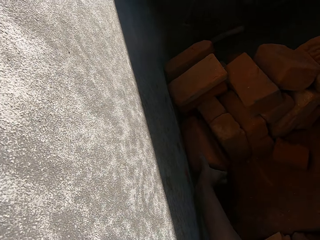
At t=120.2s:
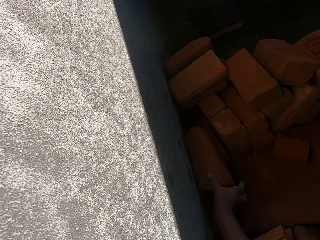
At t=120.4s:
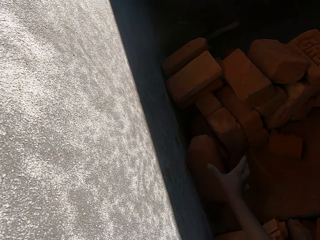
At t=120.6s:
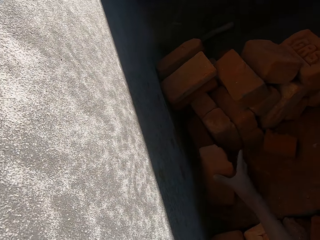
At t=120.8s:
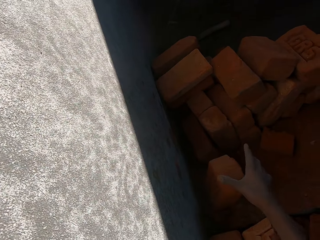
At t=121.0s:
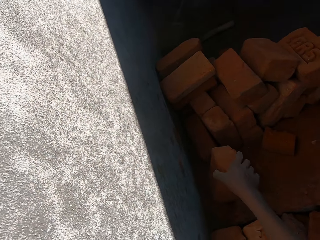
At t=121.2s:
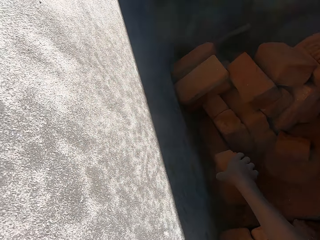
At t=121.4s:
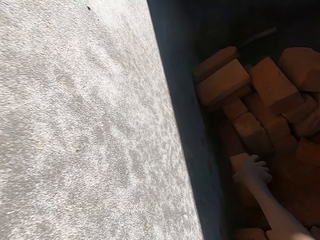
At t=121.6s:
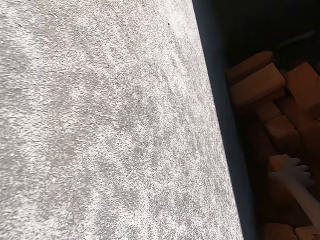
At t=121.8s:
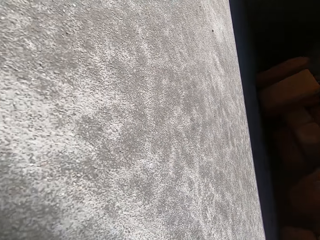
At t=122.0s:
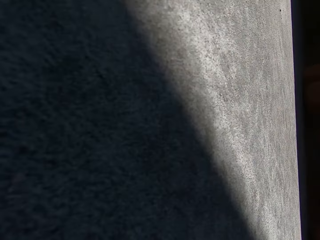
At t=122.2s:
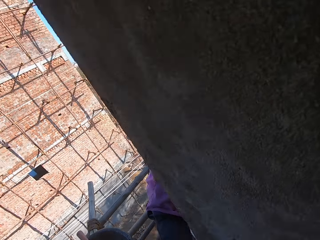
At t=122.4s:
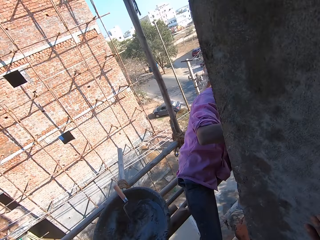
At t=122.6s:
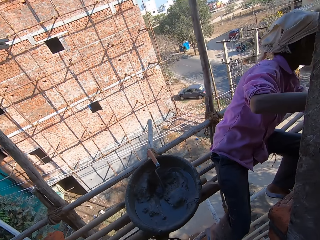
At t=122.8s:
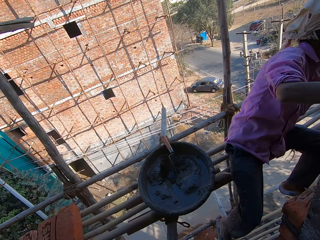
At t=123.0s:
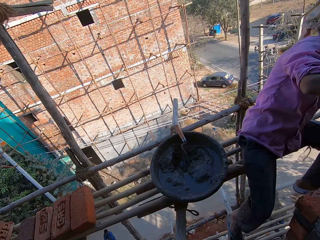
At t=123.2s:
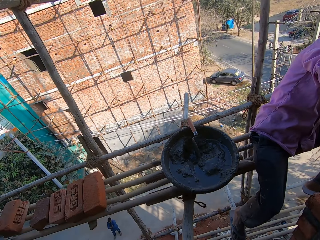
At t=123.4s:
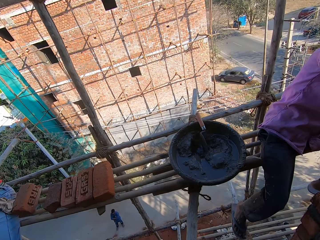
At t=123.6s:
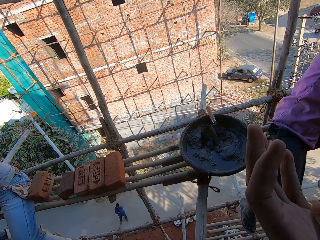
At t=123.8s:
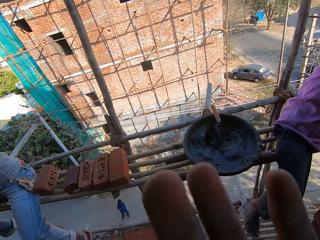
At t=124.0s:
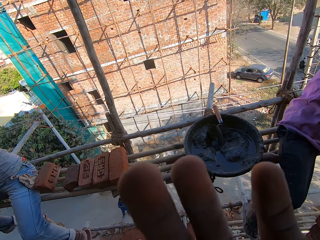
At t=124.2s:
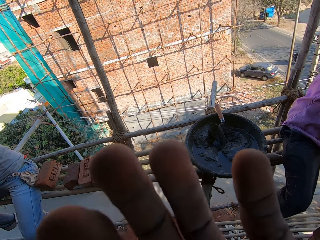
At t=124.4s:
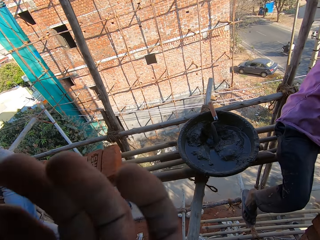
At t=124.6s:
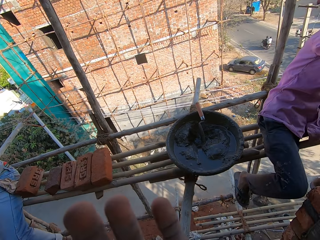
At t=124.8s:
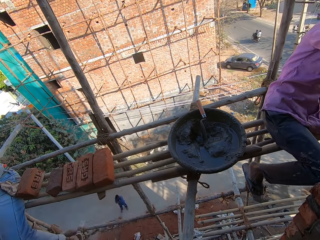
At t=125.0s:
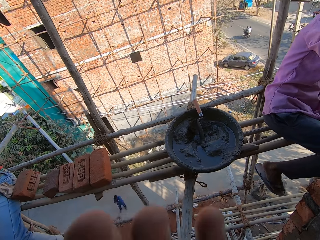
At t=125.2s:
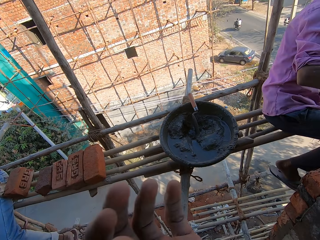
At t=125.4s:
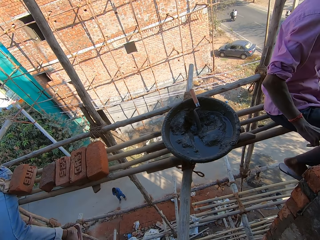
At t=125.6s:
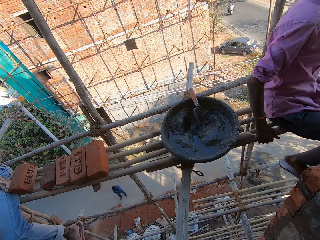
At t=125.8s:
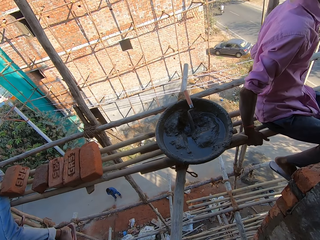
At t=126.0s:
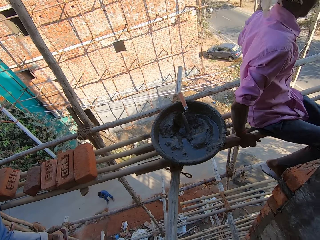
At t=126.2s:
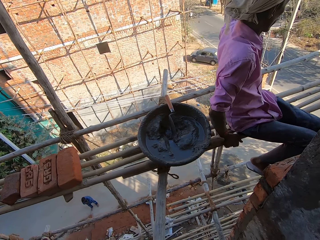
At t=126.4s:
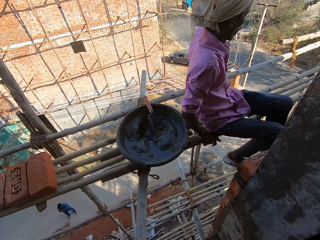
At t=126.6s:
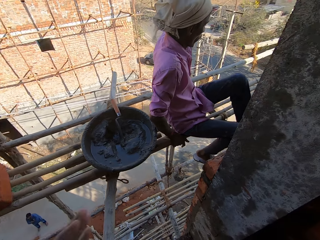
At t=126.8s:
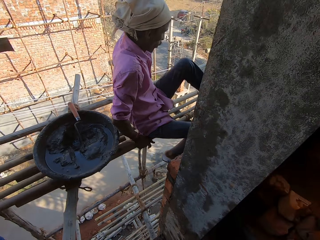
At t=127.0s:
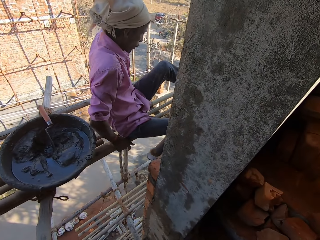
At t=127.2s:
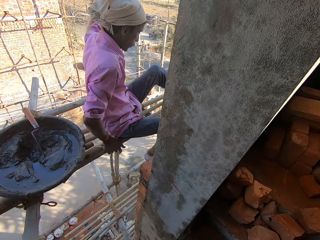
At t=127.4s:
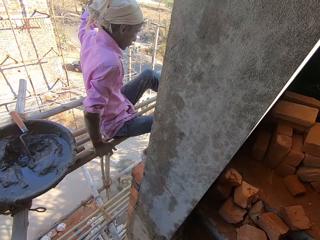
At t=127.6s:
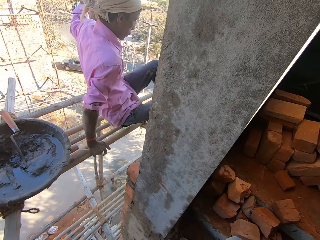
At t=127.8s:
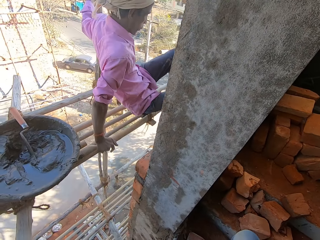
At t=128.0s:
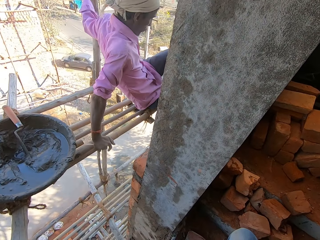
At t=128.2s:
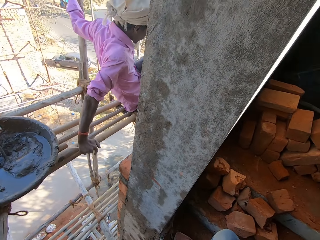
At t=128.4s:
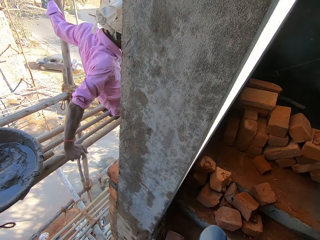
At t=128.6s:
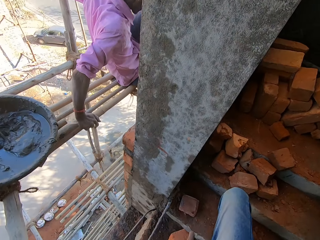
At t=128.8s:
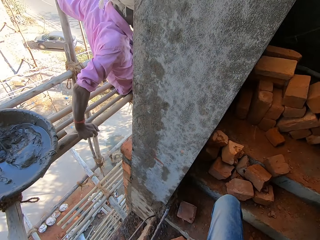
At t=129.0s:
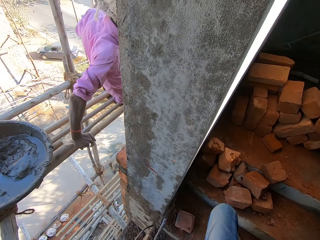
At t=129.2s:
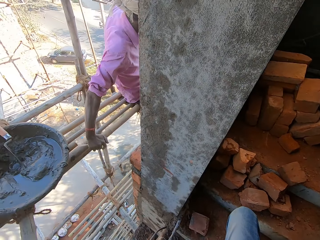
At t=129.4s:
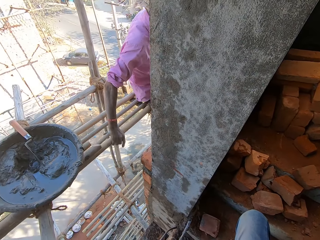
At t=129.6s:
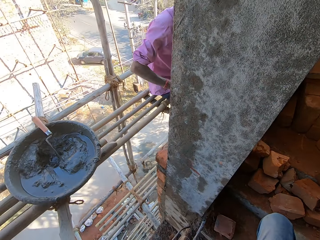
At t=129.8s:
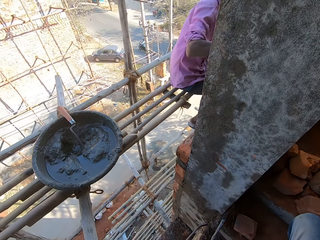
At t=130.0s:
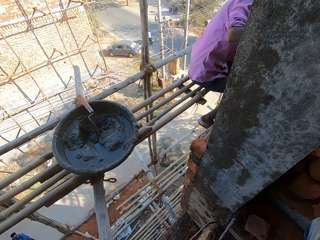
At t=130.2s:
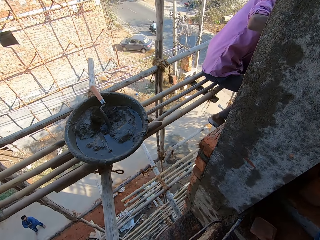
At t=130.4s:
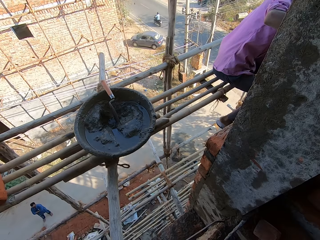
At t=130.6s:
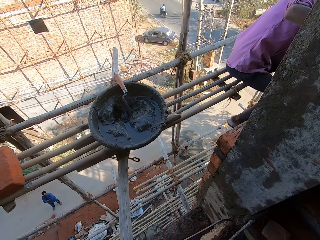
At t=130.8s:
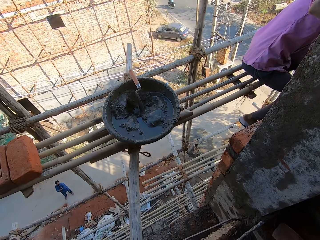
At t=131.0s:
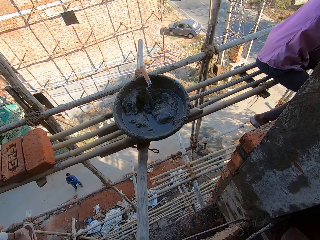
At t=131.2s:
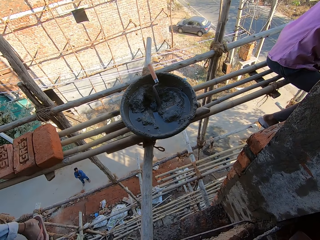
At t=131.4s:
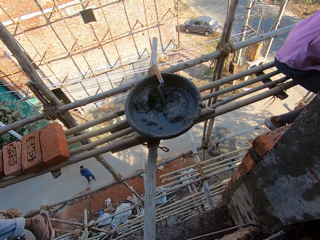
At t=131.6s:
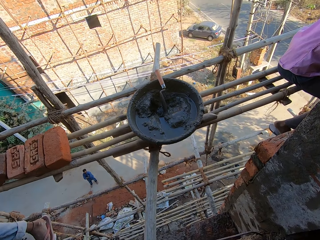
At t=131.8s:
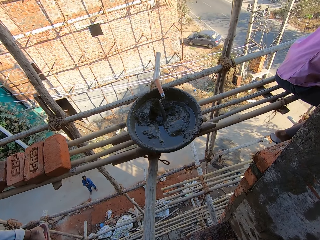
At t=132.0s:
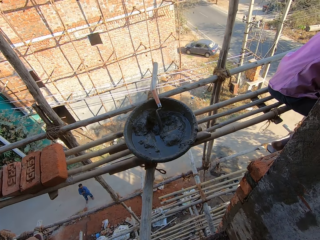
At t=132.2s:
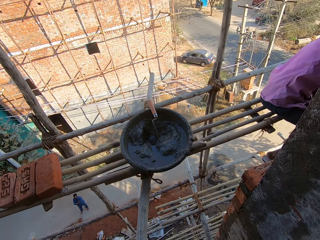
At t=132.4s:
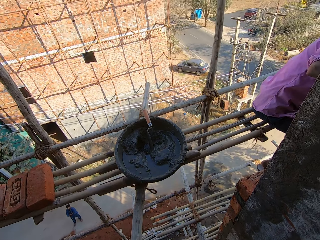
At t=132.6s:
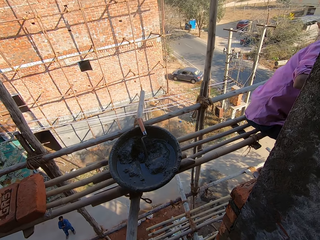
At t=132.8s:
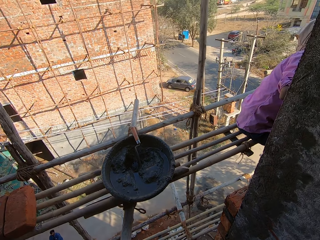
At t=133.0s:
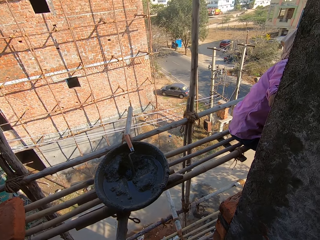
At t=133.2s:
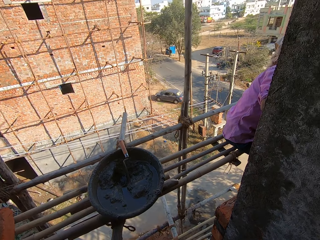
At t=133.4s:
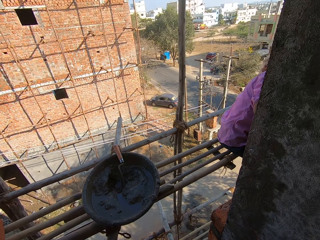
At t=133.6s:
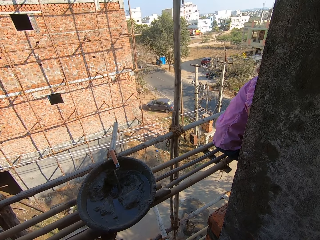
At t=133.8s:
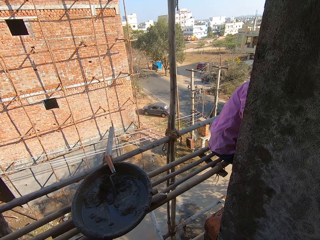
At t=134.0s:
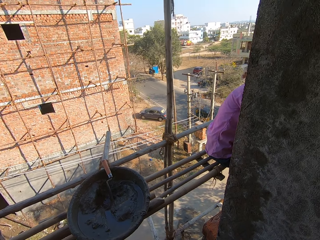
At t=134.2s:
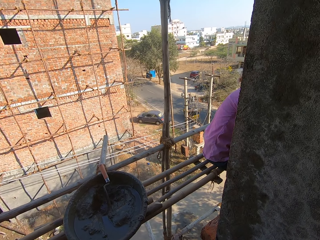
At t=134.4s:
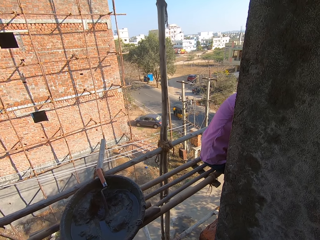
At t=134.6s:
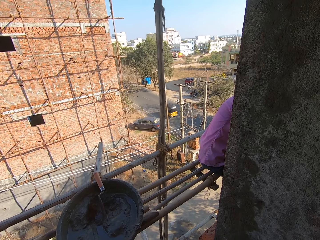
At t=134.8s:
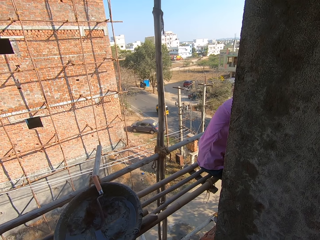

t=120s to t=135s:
The camera wearer picks up a brick from the ground. They look around. They move their hand in the air. A man moves around. The camera wearer looks around.

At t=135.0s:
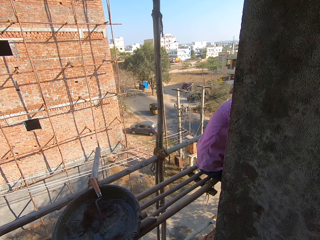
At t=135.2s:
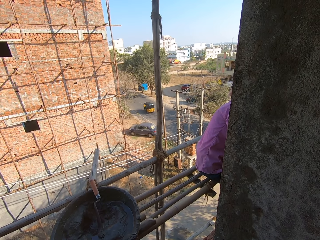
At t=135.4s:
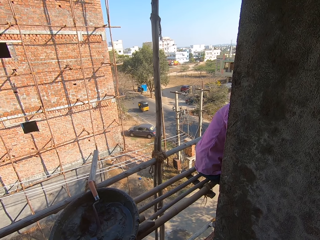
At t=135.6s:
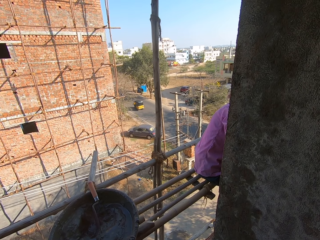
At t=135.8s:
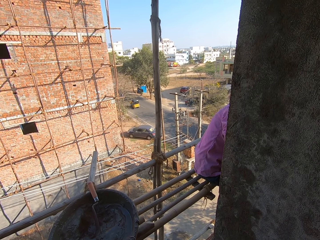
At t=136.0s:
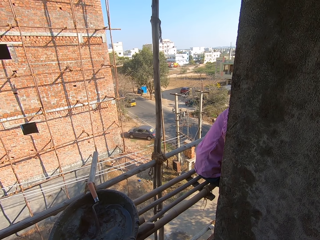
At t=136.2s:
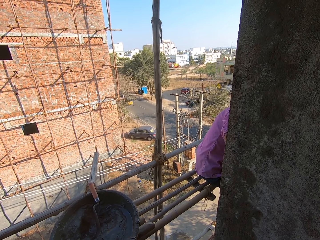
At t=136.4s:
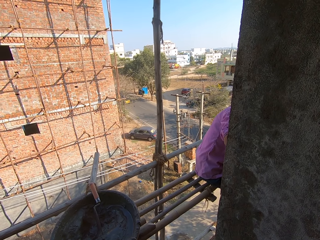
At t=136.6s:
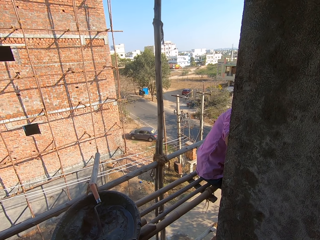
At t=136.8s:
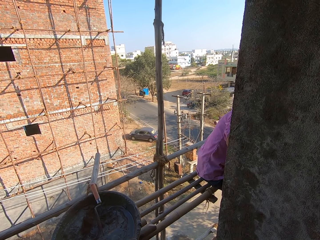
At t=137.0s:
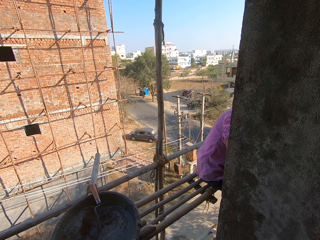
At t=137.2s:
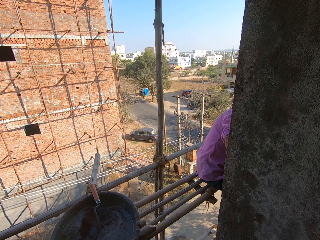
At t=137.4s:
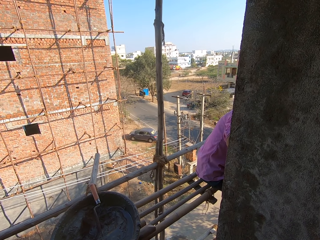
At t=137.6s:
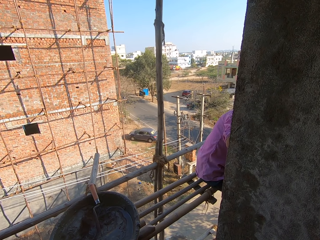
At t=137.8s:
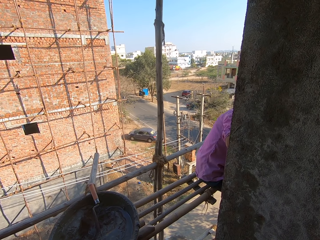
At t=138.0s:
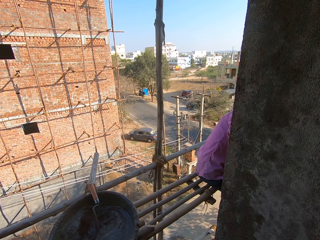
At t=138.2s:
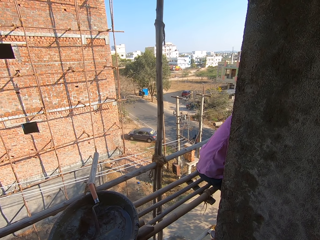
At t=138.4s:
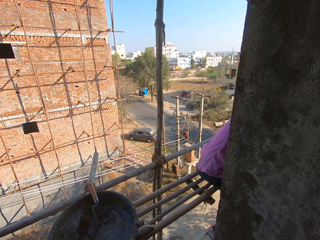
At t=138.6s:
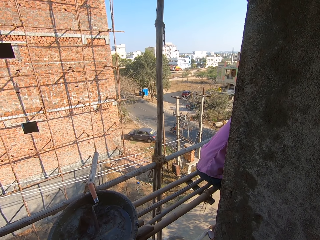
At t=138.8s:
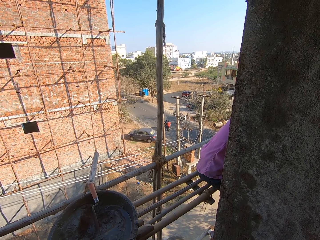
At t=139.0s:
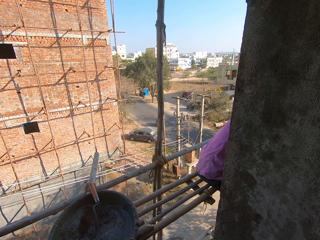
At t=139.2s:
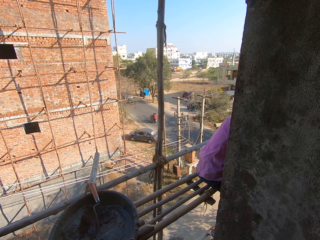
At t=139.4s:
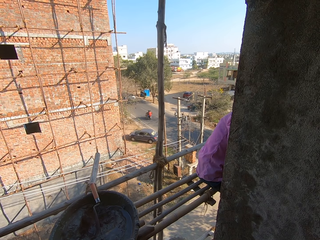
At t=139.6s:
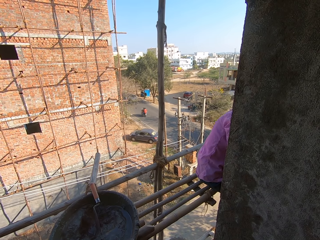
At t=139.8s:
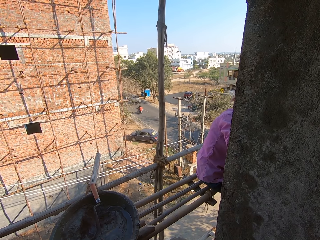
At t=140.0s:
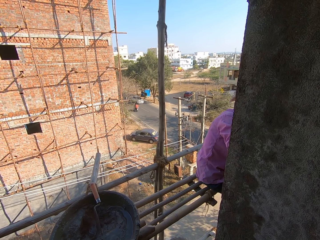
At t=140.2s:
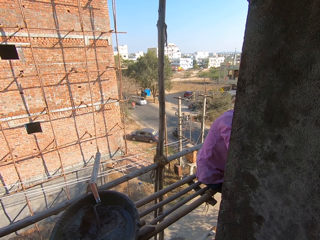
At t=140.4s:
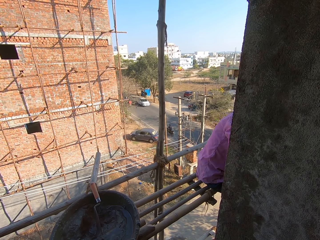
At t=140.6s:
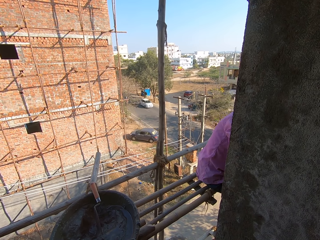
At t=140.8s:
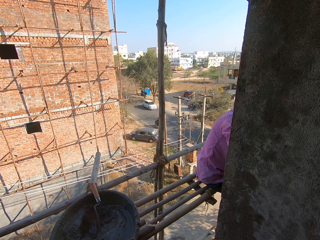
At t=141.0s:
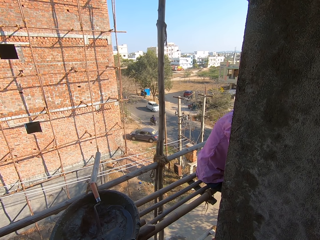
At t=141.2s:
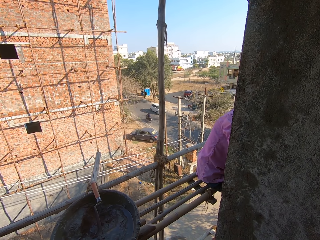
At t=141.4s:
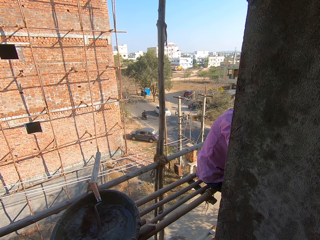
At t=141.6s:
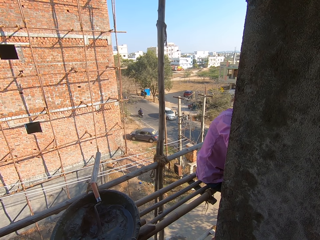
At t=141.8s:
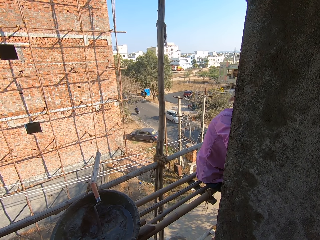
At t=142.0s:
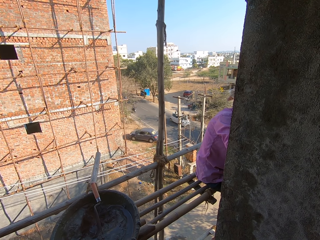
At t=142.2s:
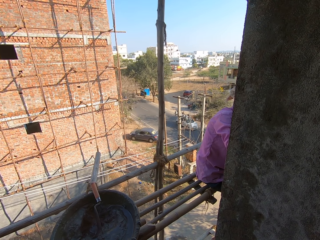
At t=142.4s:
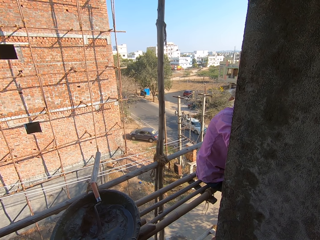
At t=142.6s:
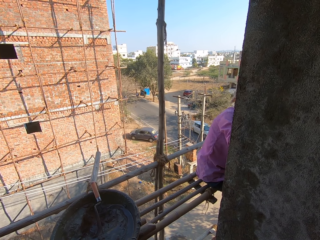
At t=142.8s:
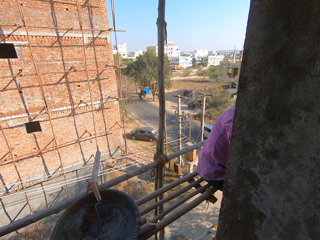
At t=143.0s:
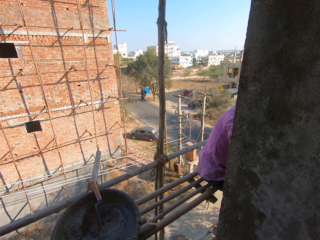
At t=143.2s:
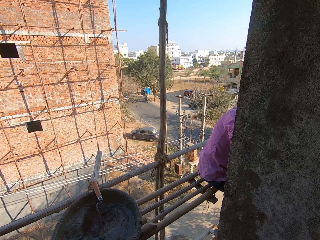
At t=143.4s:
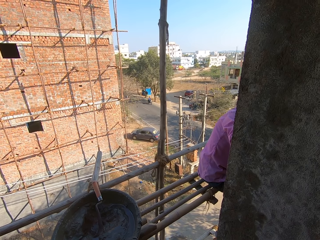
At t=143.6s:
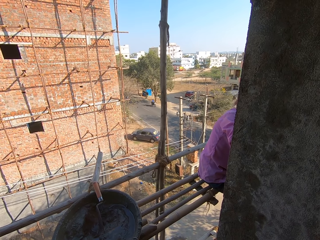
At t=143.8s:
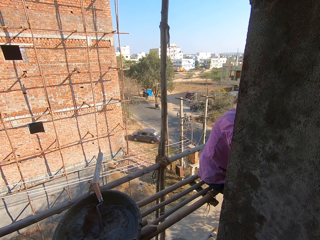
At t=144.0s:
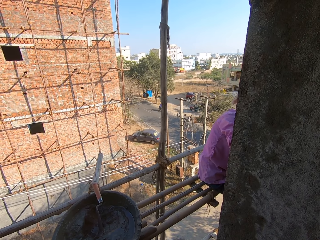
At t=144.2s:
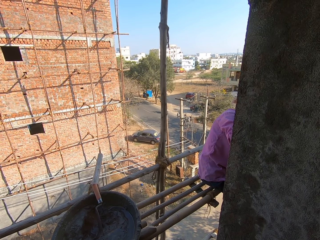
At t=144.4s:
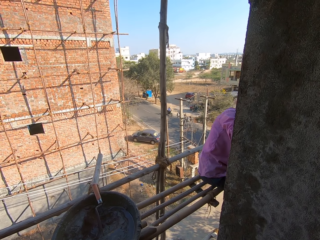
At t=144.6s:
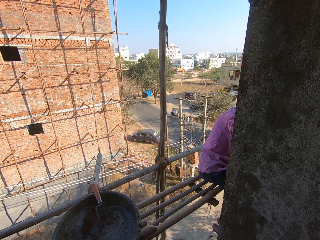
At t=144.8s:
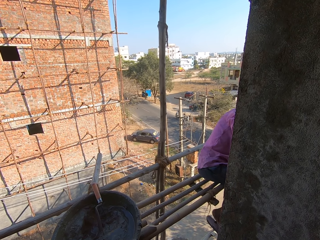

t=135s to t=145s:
The camera wearer looks around.
